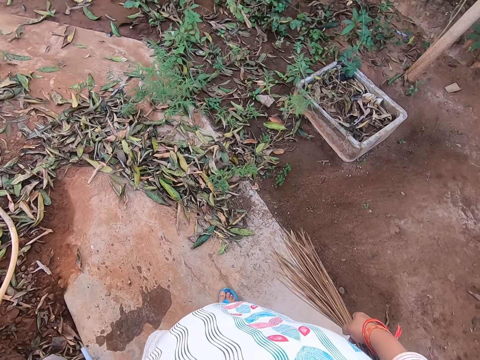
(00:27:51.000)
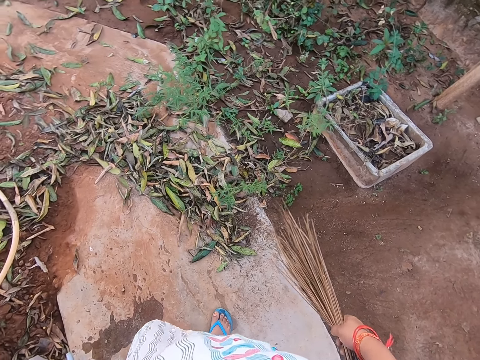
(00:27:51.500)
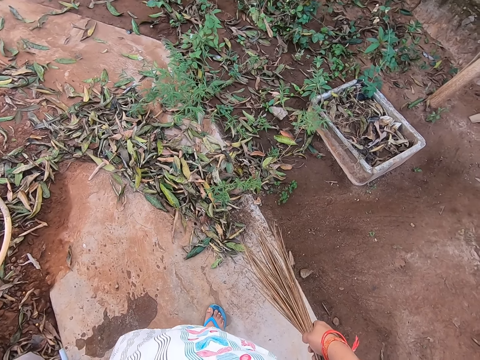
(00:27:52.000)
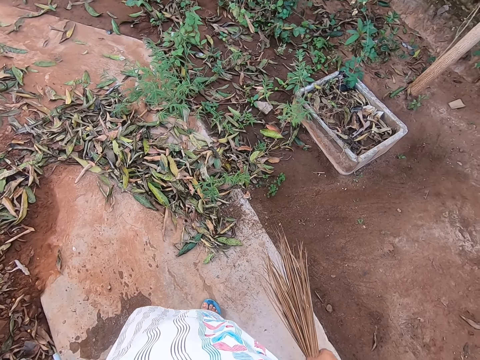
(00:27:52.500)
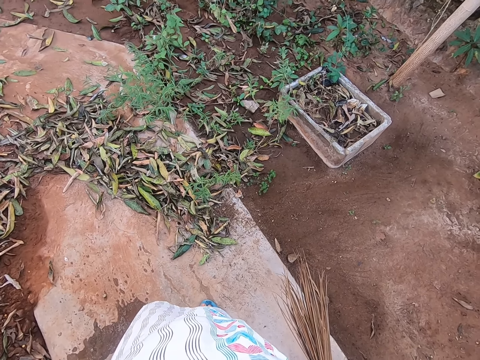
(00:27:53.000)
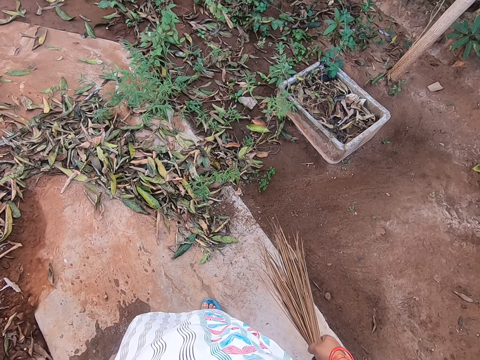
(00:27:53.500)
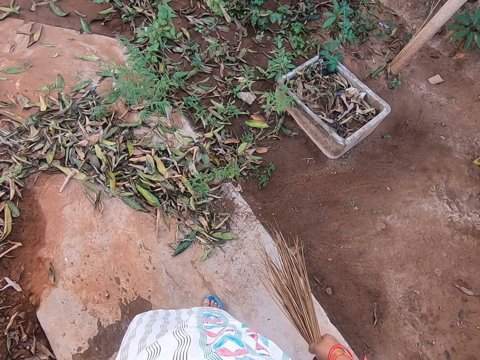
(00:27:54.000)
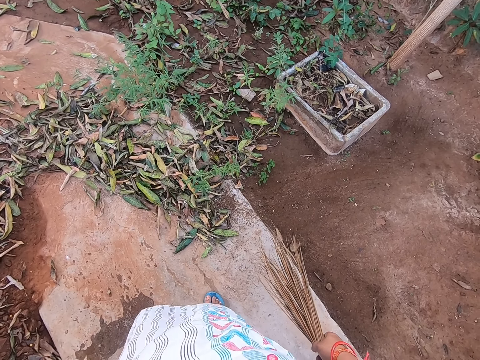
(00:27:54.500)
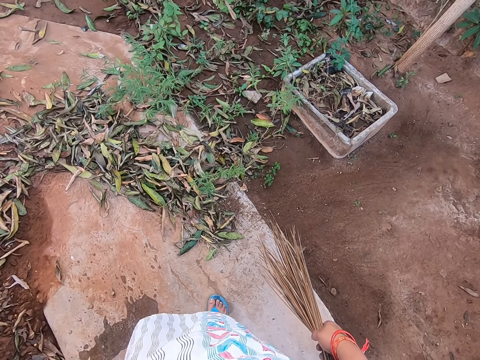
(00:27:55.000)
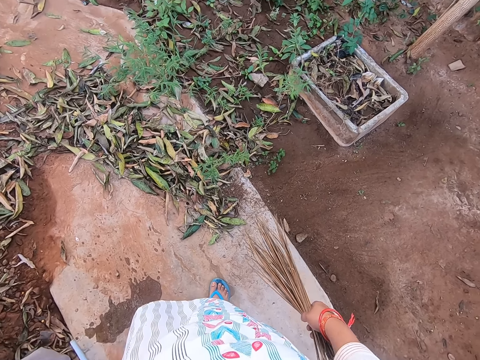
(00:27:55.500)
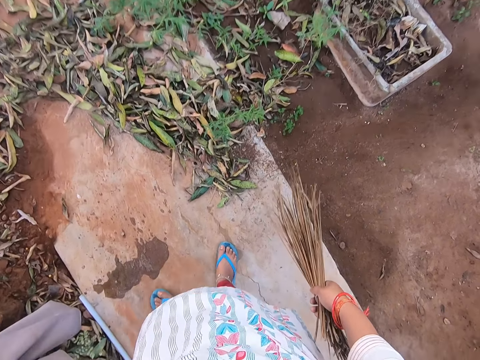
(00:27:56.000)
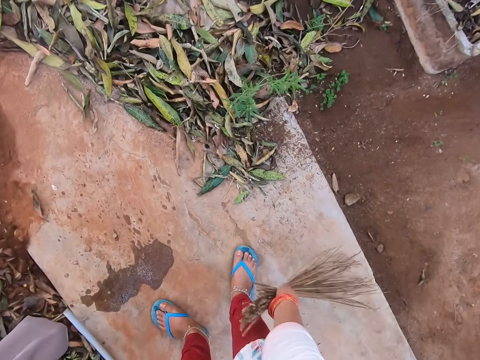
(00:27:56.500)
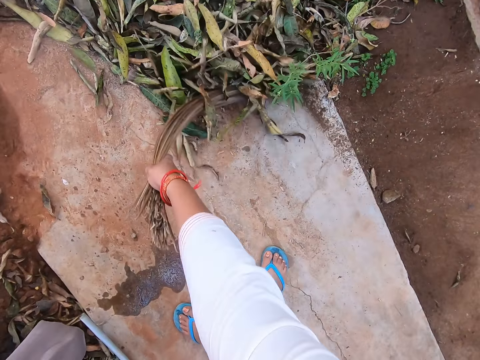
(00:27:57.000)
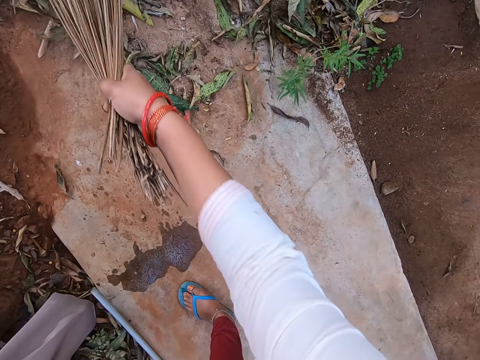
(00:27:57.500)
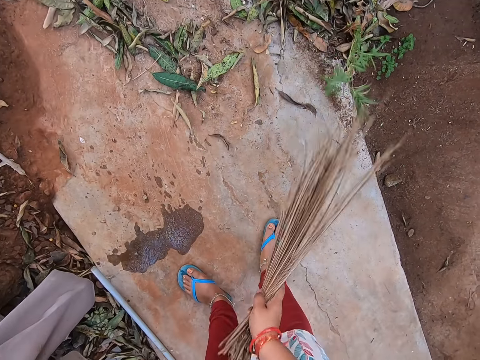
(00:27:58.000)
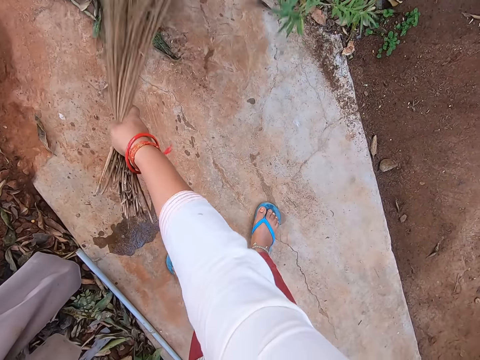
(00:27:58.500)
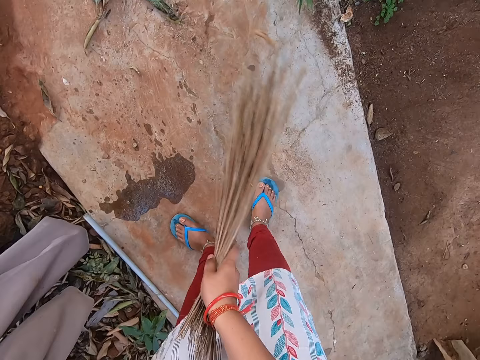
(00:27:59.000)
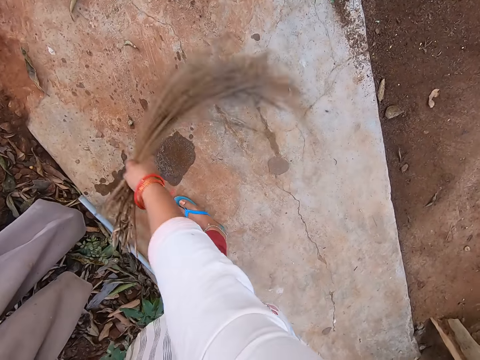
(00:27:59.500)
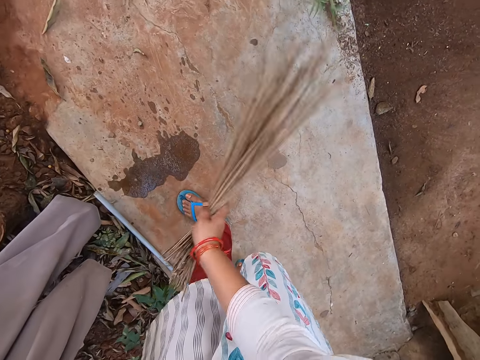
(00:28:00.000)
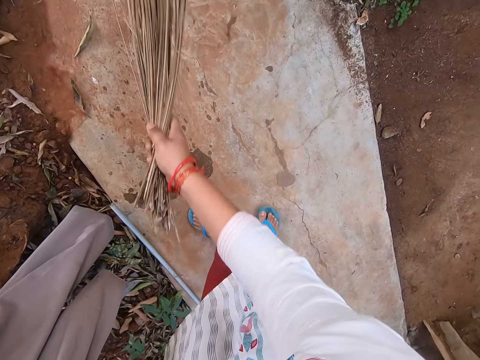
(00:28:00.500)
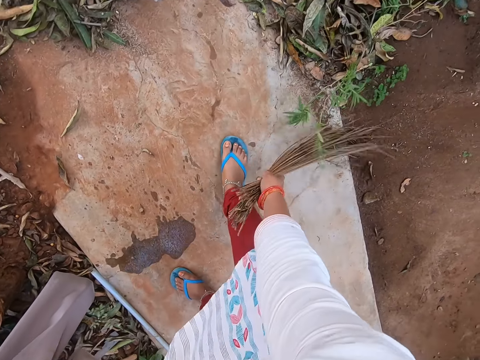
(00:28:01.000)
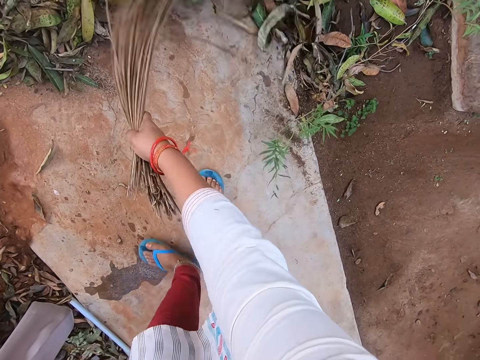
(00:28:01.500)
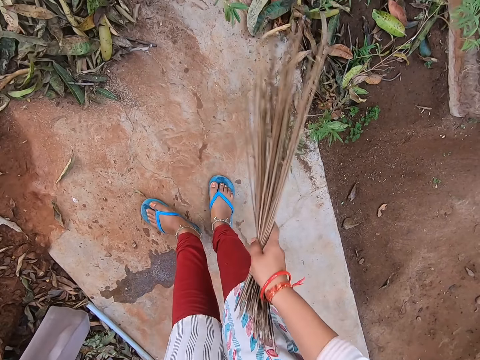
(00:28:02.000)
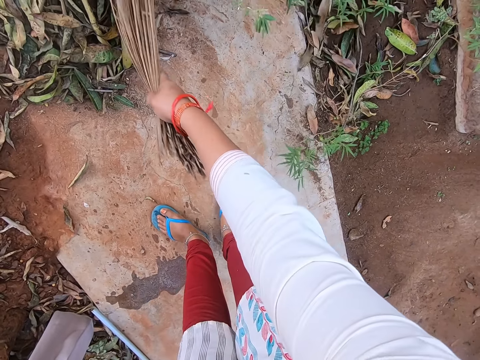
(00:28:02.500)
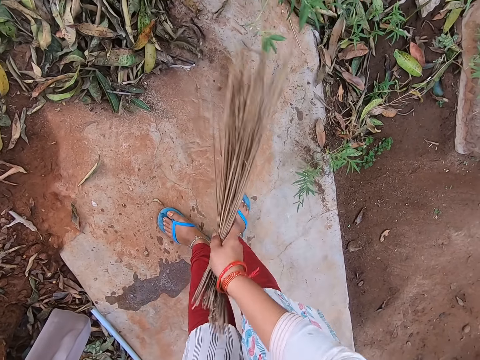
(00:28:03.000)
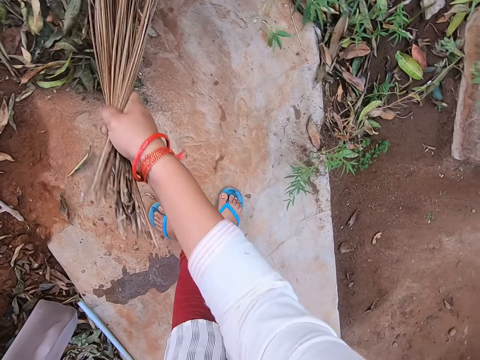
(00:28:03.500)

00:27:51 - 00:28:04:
The camera wearer sweeps the ground with the broom in her right hand.

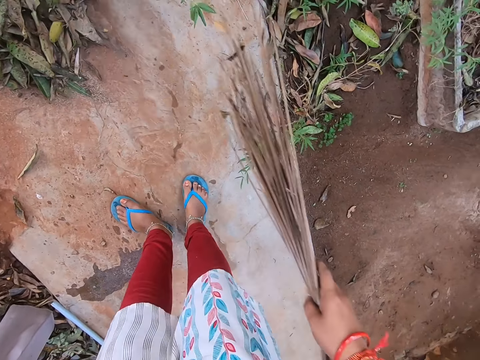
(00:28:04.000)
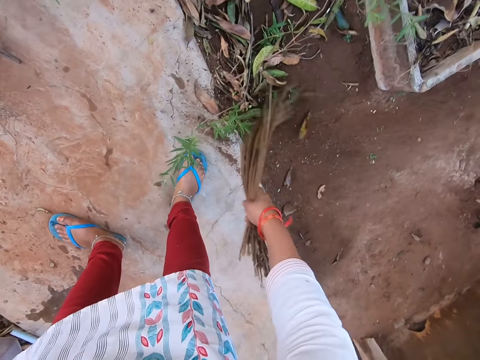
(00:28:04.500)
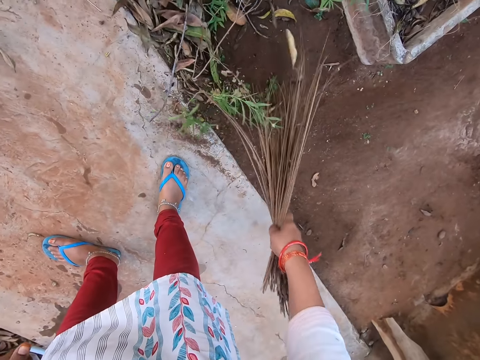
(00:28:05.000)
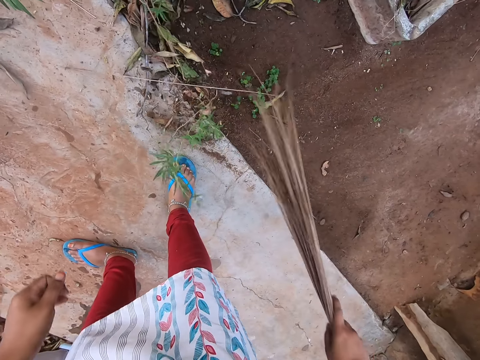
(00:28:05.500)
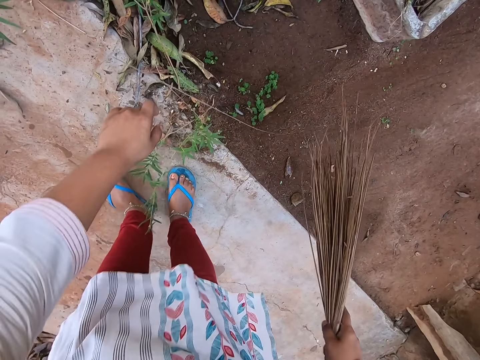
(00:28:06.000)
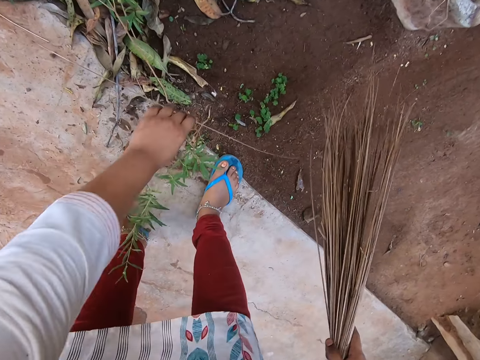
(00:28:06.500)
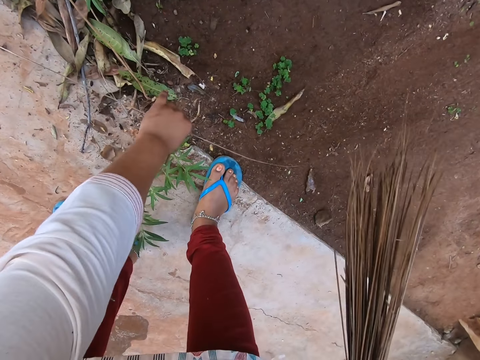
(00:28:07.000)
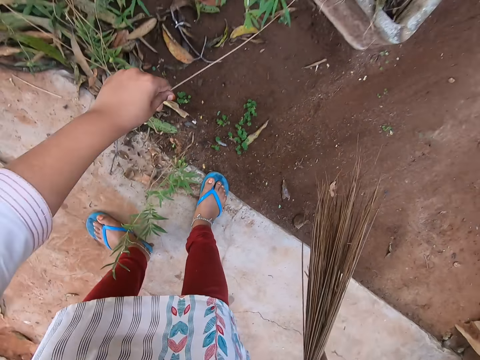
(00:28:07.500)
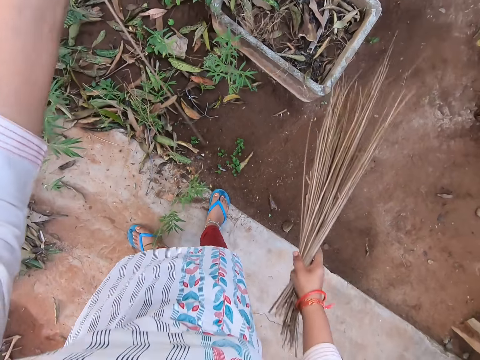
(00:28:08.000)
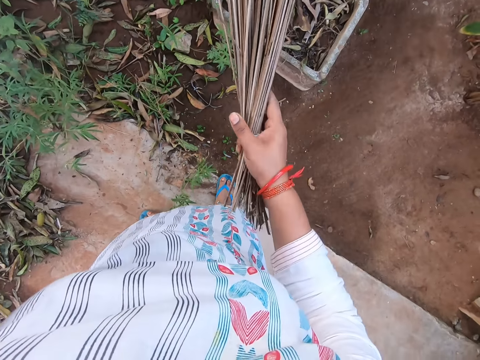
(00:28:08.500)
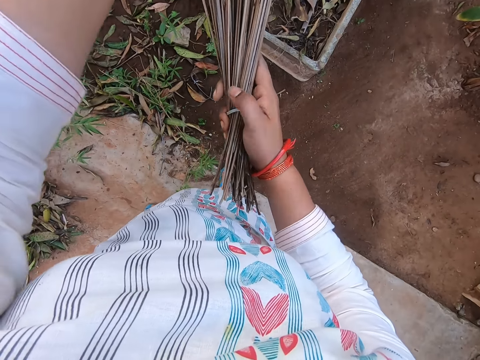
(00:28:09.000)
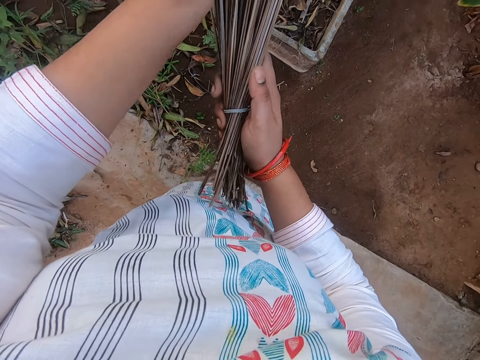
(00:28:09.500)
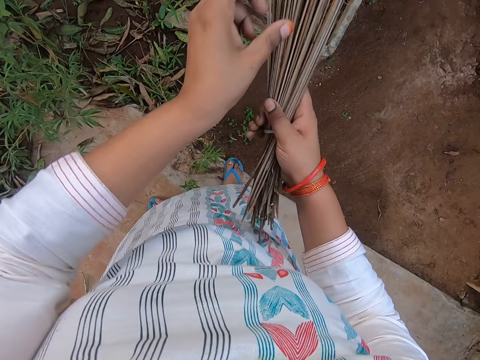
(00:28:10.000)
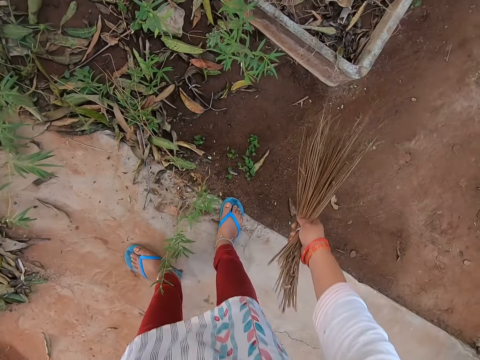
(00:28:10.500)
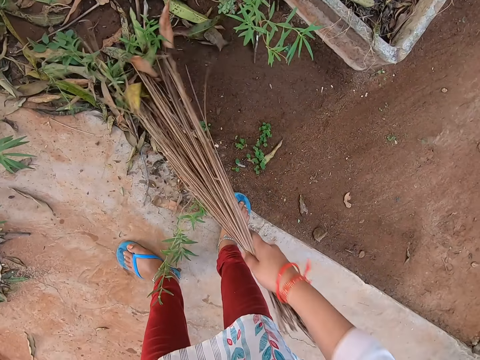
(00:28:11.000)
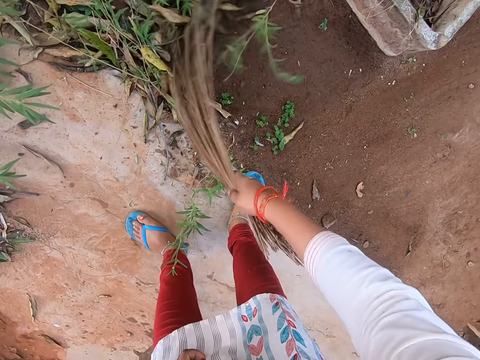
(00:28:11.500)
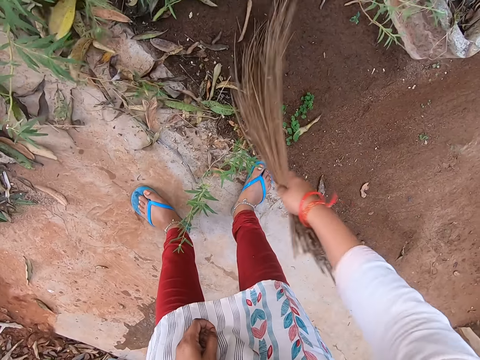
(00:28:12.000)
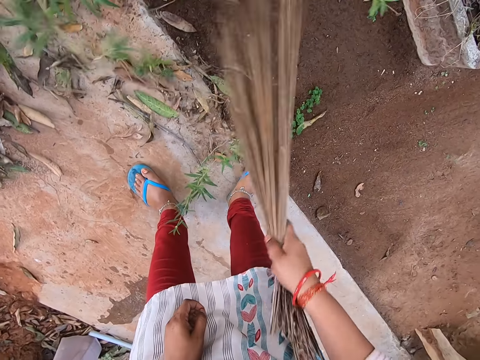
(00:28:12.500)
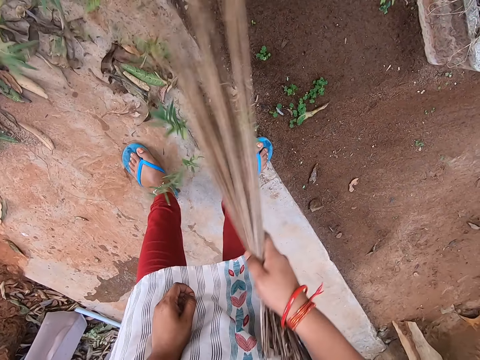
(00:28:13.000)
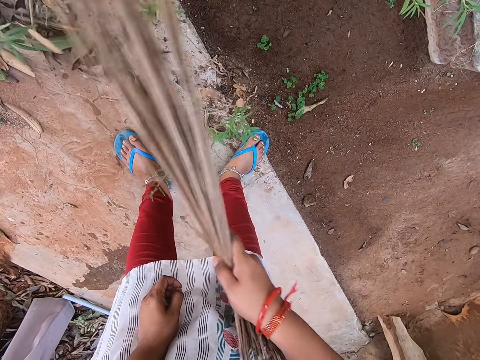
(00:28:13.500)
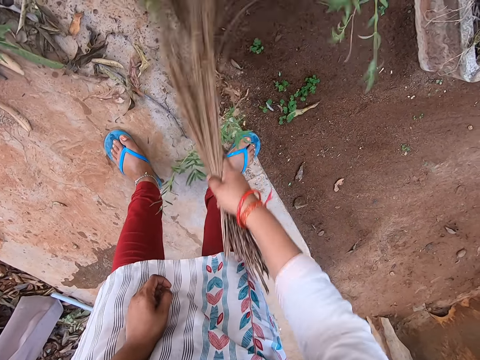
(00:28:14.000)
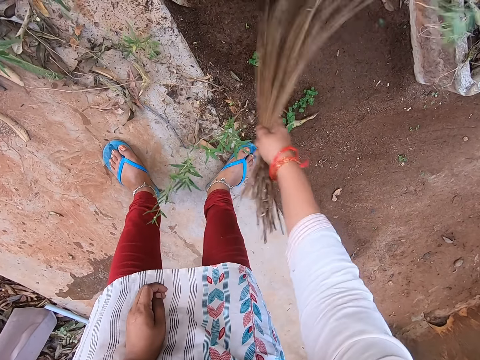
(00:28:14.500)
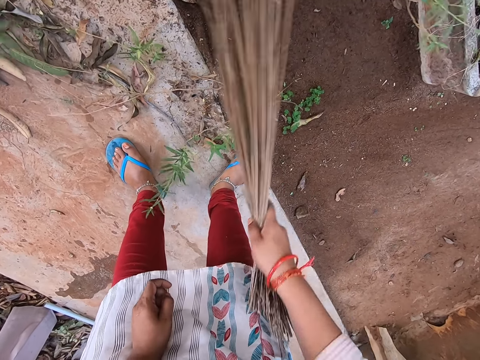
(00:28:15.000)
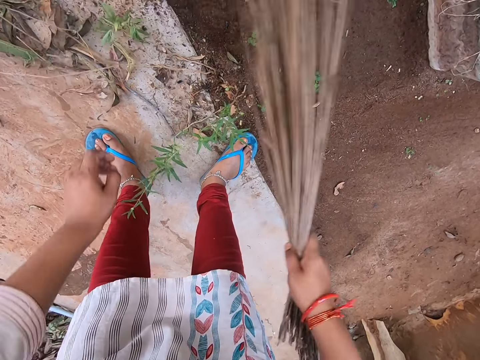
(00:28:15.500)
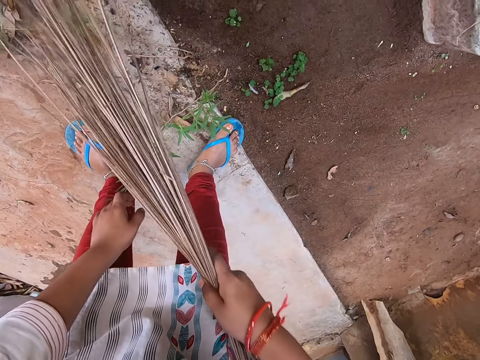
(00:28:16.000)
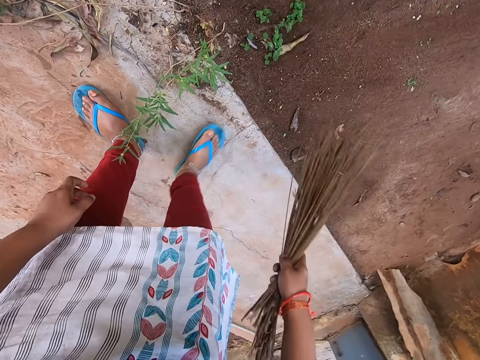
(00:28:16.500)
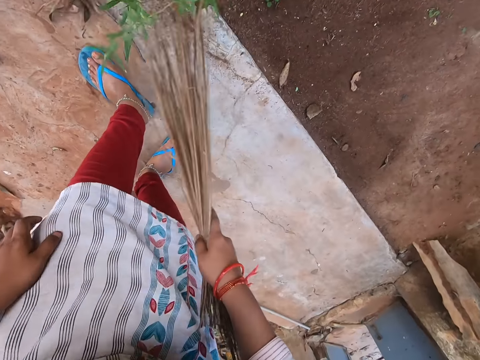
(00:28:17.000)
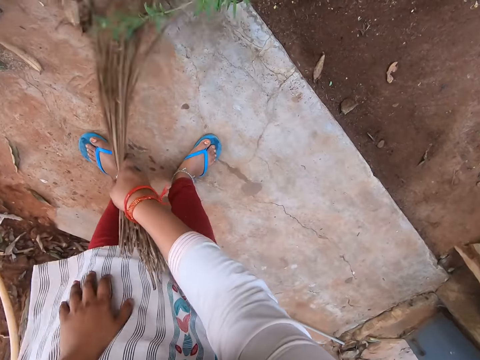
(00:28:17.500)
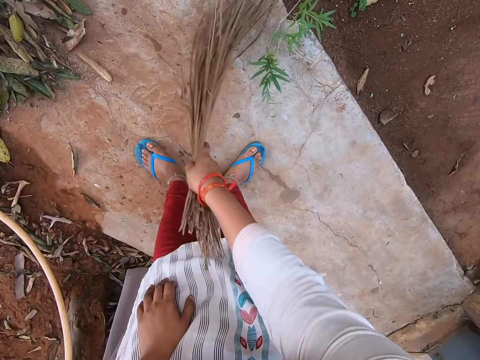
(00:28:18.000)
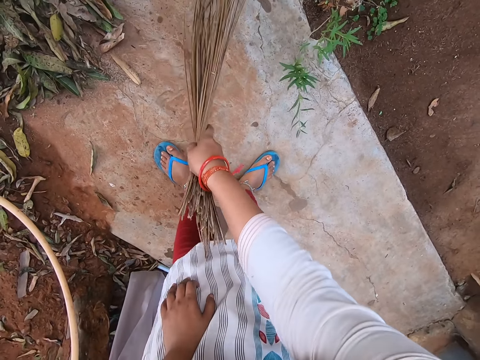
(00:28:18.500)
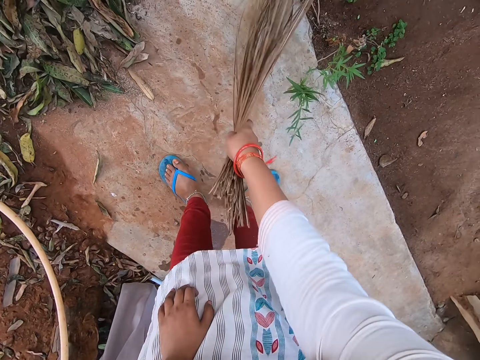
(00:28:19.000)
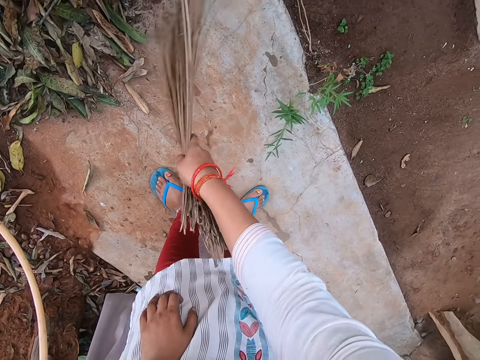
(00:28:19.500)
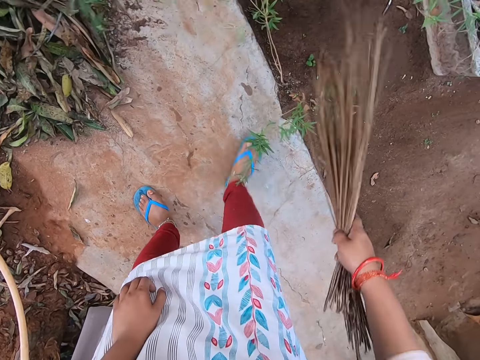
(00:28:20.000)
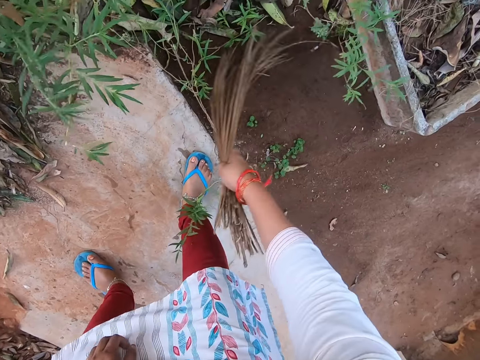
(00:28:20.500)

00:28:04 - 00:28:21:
The camera wearer picks up a broomstick from the ground with her left hand. She inserts the broomstick into the bunch of broom with her left hand. She sweeps the ground with the broom in her right hand. She touches a plant on the ground with her left hand, and sweeps the ground with the broom in her right hand.
